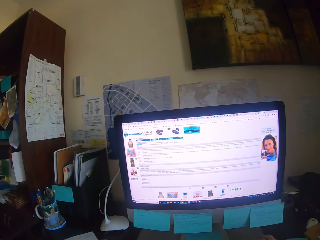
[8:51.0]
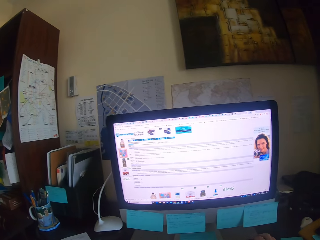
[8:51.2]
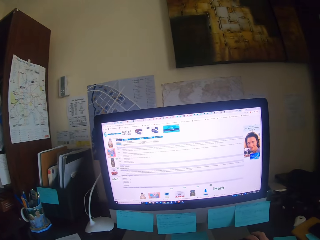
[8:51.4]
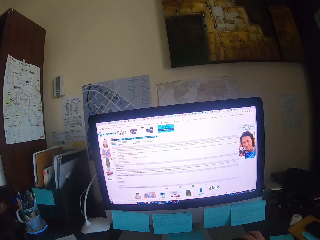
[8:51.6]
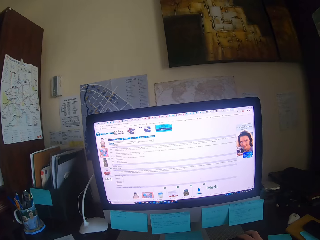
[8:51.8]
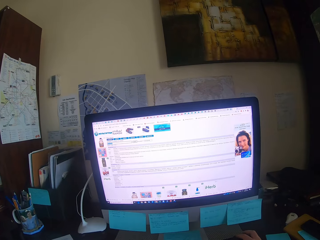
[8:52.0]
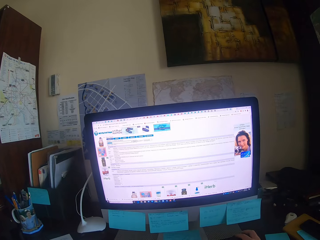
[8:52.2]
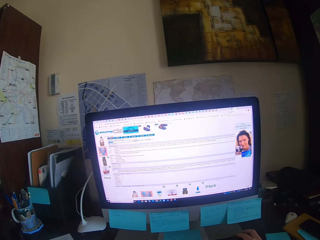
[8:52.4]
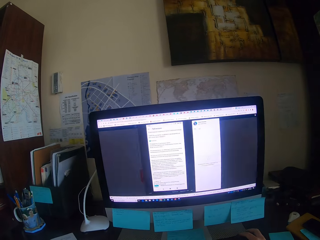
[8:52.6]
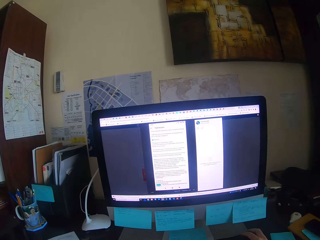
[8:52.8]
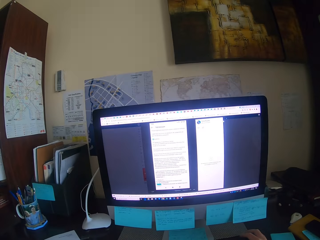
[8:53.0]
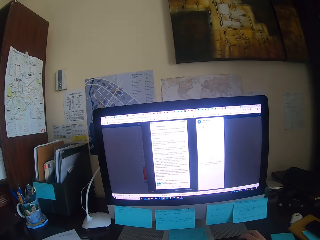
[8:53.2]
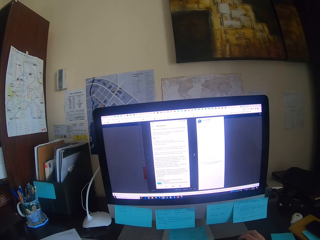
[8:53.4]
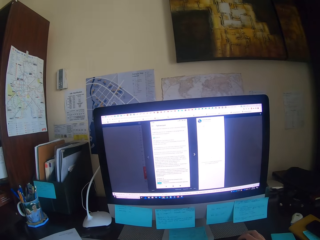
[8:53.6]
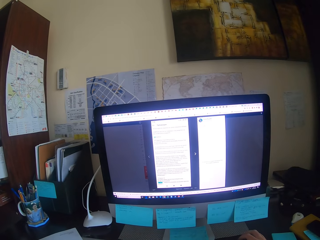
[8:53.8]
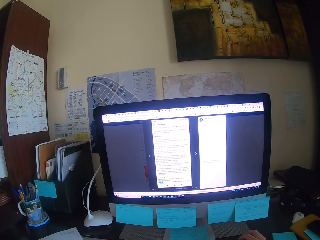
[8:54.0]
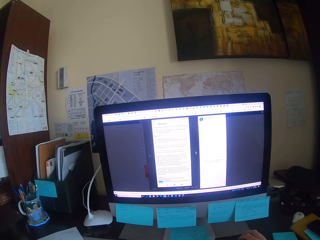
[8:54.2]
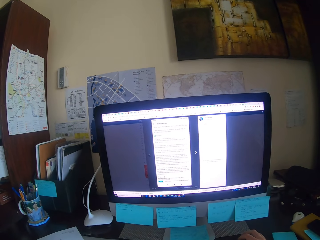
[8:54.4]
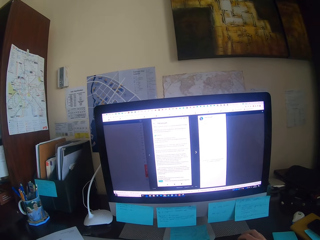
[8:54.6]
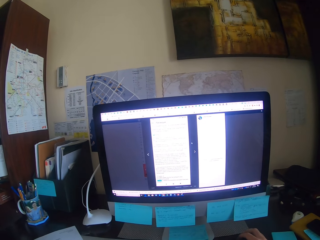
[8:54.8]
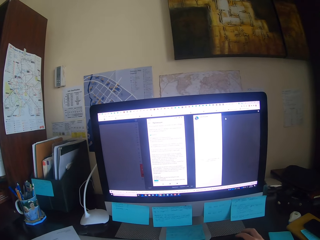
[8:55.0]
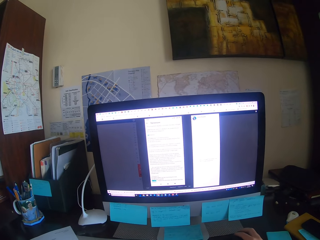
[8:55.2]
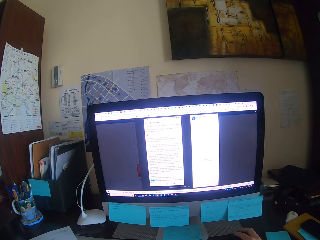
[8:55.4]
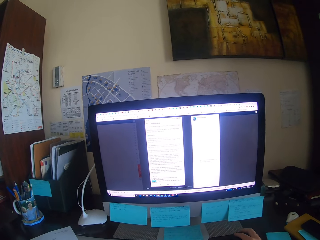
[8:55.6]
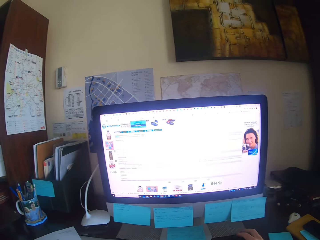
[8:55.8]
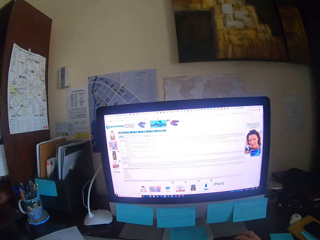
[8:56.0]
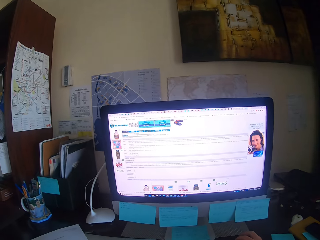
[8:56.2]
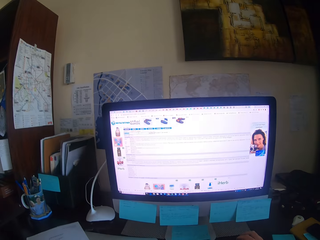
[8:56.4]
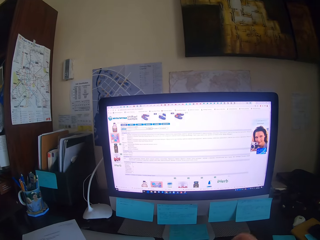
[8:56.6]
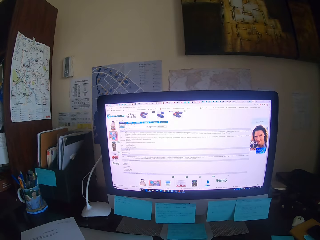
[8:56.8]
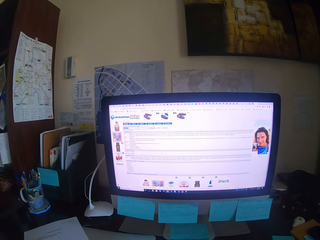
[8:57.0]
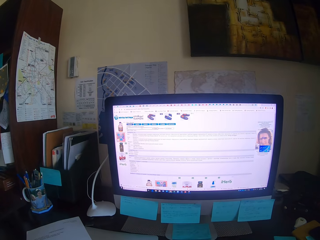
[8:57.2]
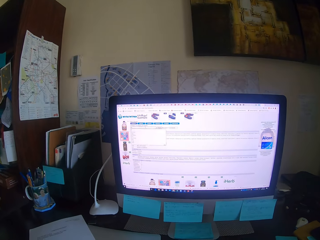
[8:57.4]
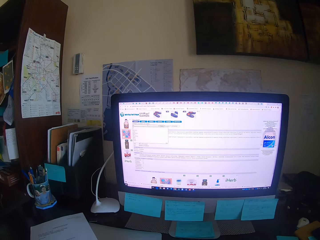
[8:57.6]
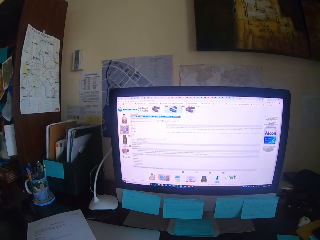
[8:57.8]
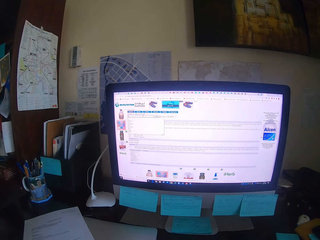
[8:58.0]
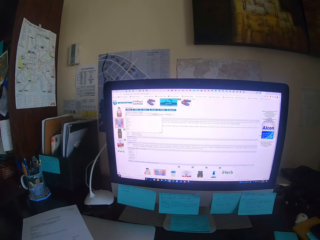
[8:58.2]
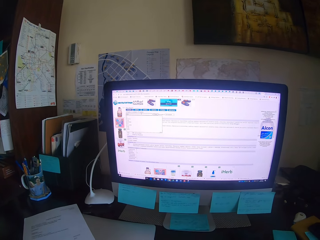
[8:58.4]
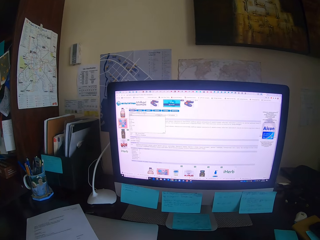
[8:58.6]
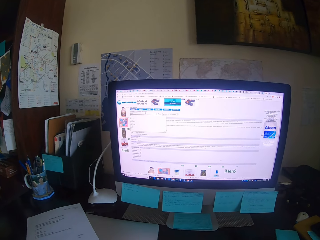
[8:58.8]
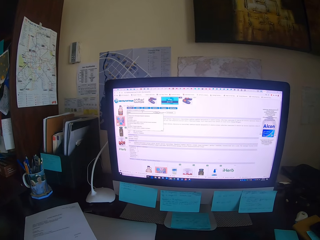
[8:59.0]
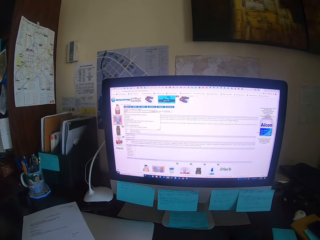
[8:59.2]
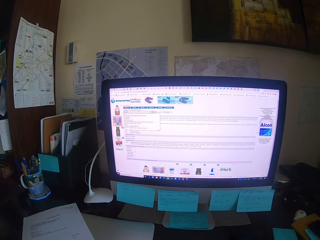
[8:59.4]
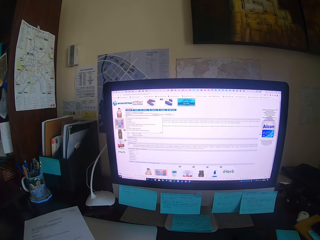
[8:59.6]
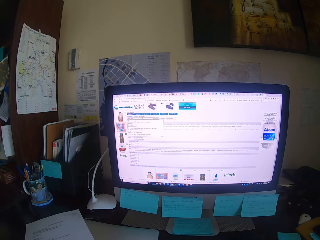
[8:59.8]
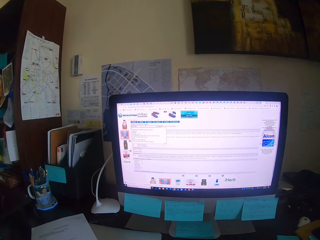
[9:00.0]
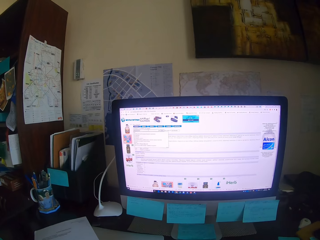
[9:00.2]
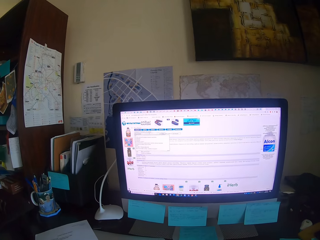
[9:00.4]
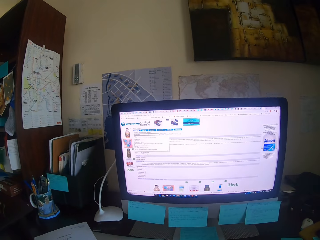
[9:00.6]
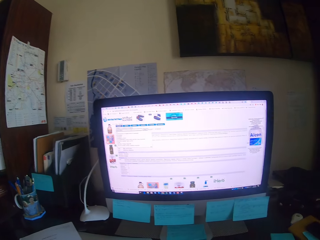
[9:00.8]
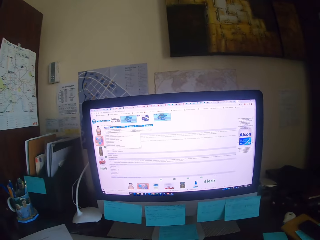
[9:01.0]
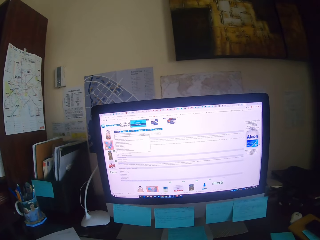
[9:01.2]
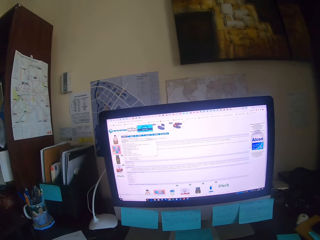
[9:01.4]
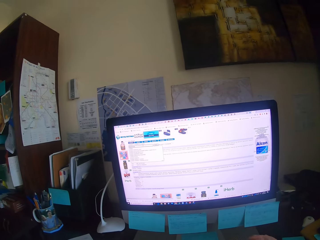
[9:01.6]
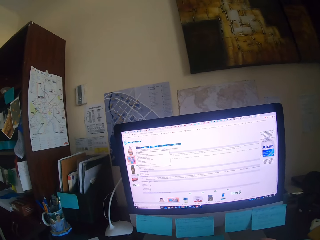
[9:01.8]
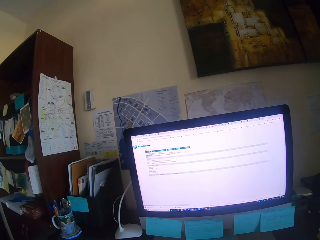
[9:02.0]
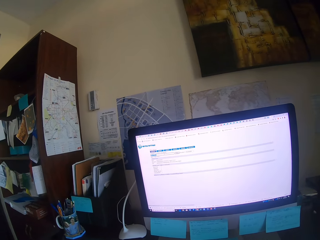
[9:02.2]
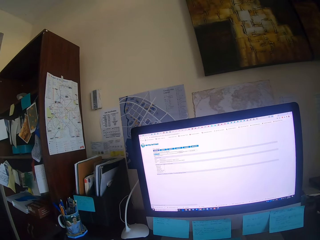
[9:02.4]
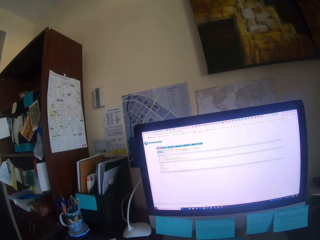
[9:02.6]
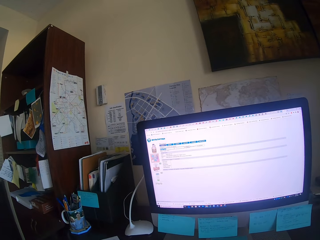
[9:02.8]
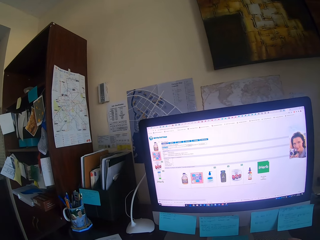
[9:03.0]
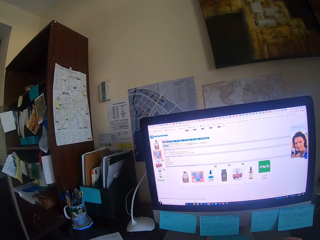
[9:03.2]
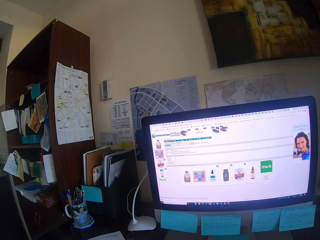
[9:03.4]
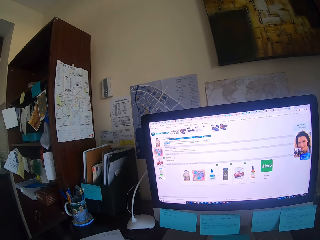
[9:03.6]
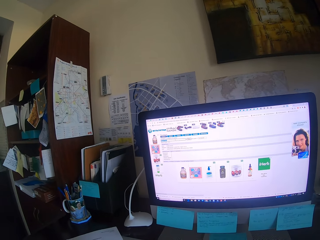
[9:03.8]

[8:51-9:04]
The camera wearer holds a mouse. They operate the desktop. They type on the keyboard. They drag the mouse. They look at the desktop. They type on the keyboard. They drag the mouse.

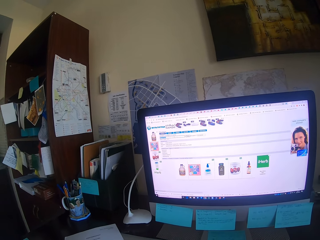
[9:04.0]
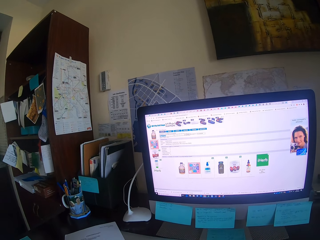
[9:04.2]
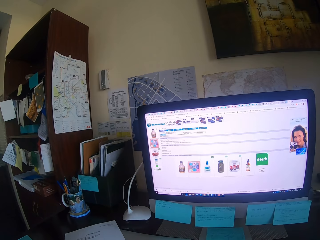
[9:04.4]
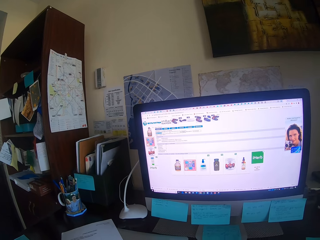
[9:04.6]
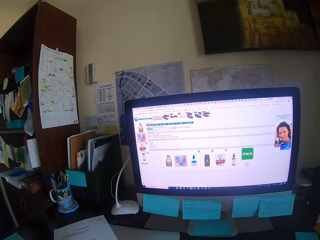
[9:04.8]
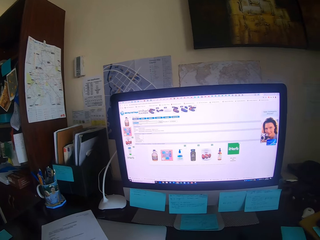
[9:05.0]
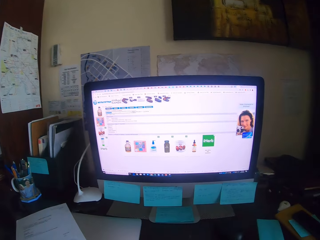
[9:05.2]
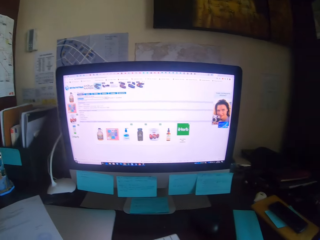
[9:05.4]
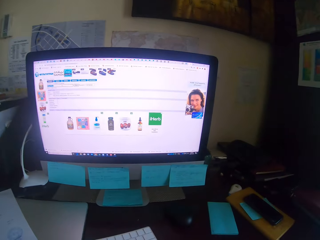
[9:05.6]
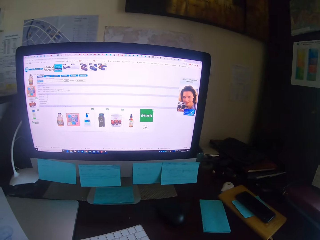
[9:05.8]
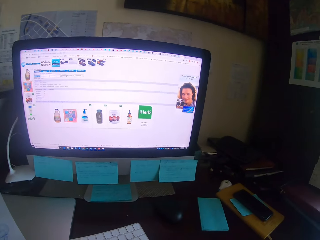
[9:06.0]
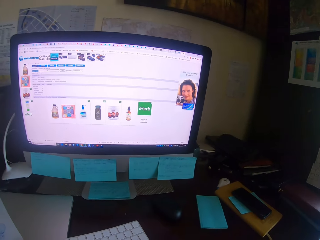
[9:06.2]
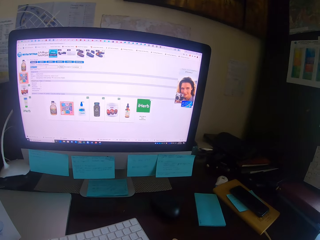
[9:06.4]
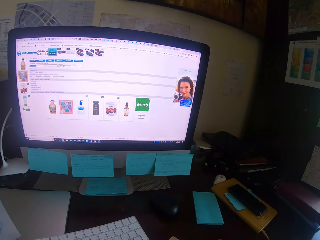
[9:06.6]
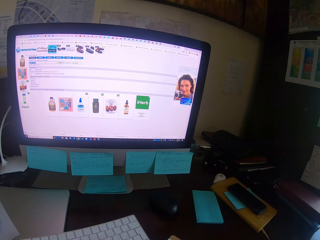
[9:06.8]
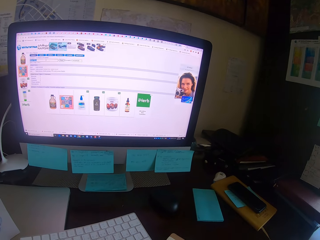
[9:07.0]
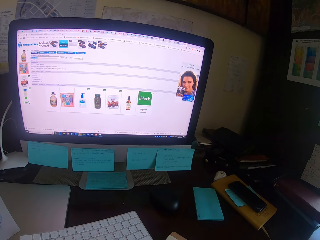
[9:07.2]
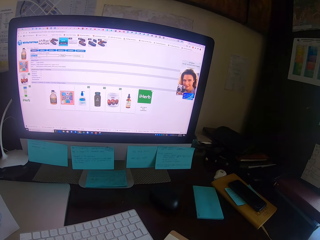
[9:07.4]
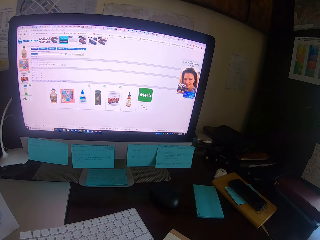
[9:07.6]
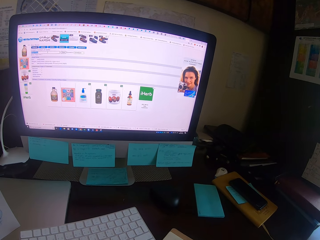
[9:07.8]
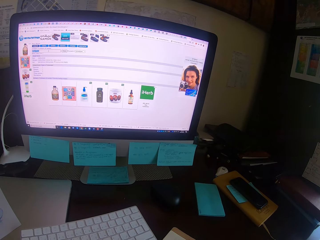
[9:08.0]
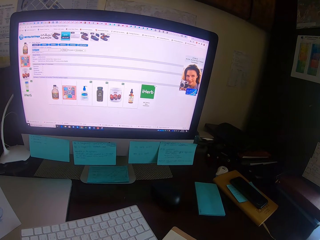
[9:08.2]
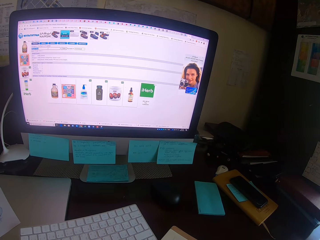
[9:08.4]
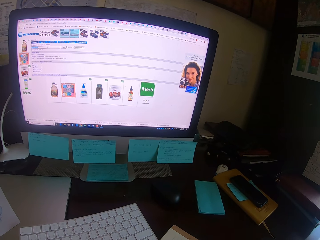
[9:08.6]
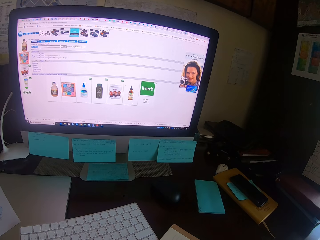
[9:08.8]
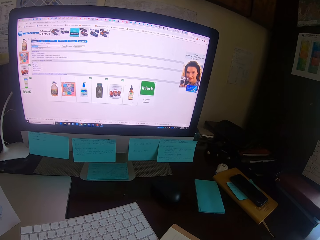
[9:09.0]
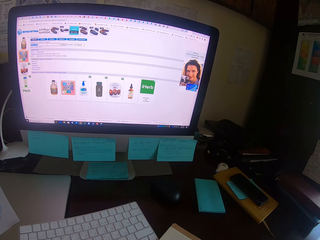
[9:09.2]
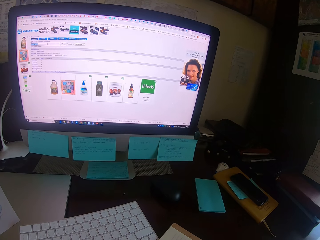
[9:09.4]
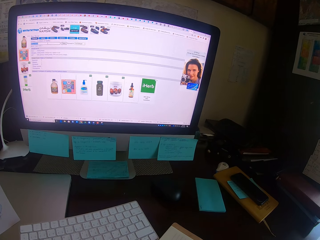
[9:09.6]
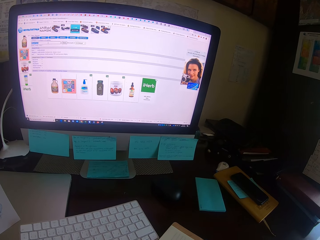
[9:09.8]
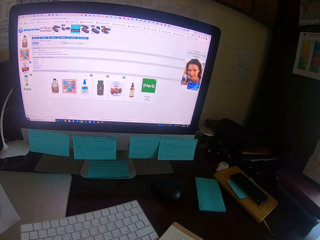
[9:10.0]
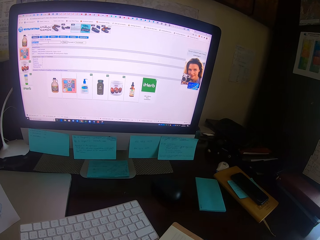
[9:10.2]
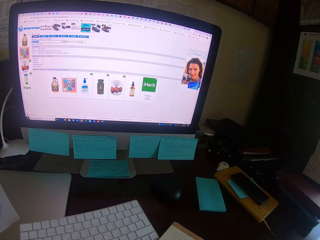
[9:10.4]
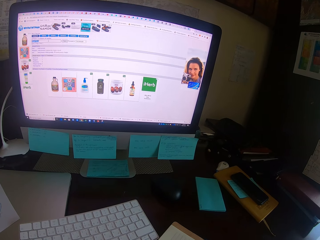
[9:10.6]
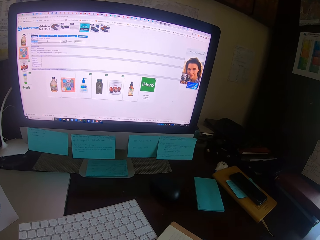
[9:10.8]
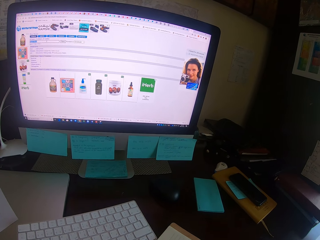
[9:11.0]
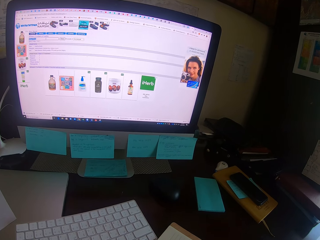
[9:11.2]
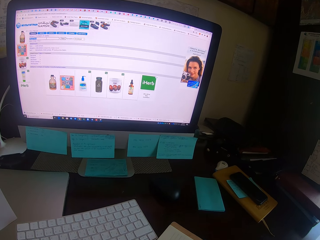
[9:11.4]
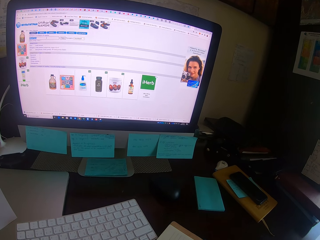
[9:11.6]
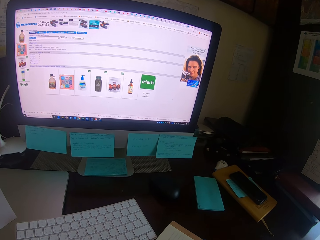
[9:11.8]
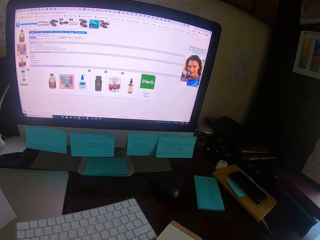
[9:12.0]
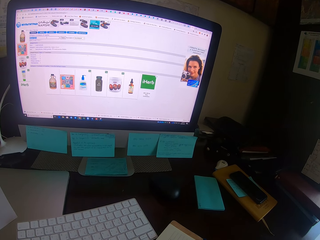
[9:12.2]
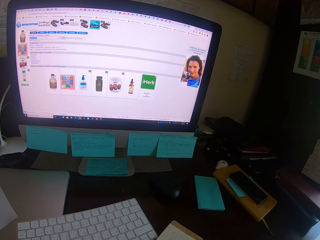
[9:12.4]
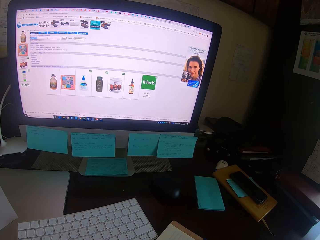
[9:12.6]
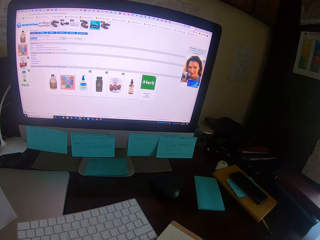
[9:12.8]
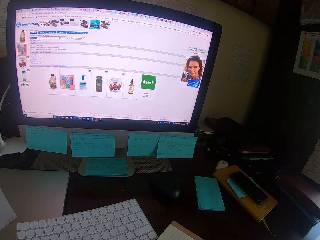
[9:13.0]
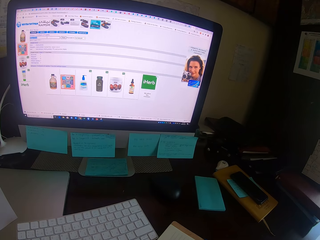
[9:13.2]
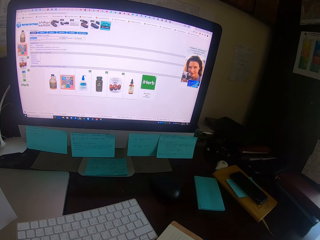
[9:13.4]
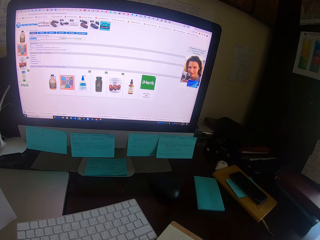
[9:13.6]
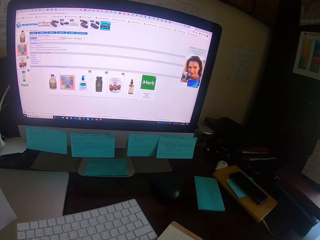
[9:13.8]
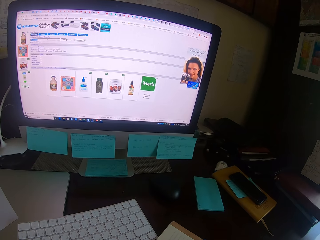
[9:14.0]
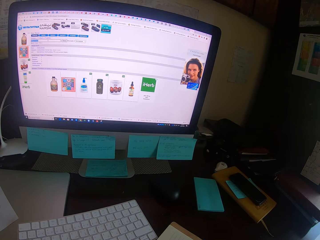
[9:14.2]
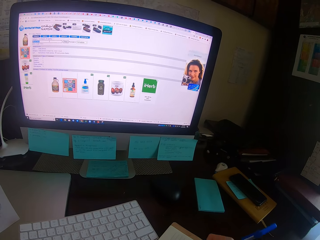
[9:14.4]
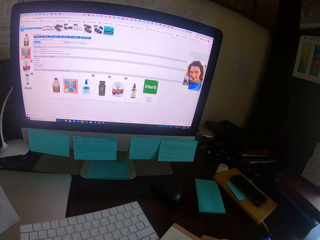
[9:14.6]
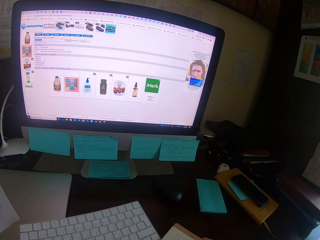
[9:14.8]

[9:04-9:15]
The camera wearer writes on a book.
